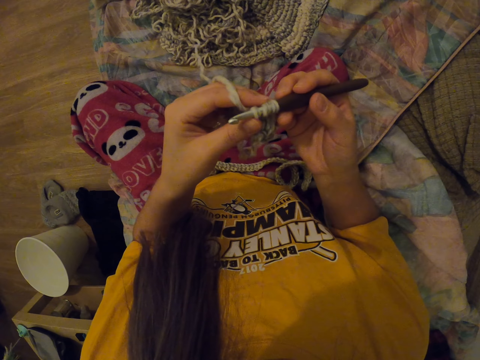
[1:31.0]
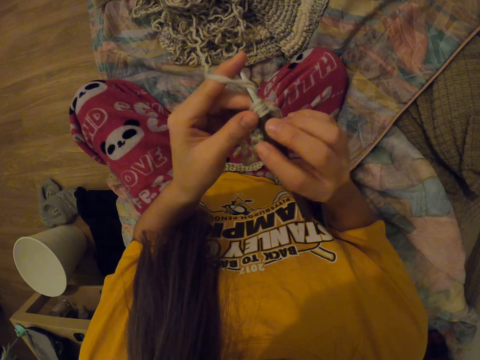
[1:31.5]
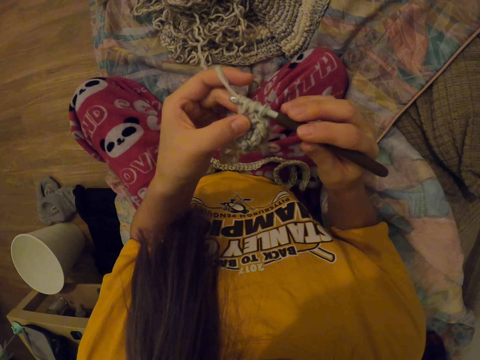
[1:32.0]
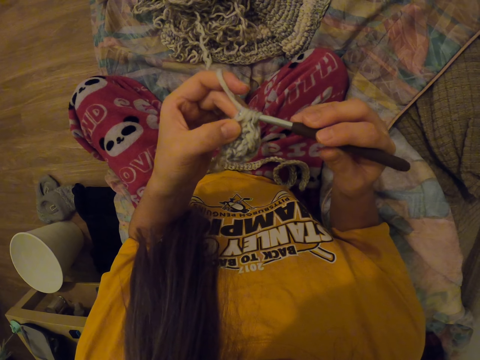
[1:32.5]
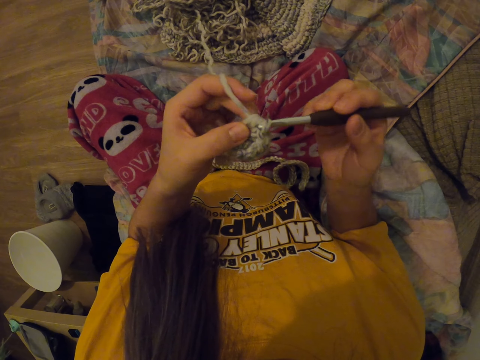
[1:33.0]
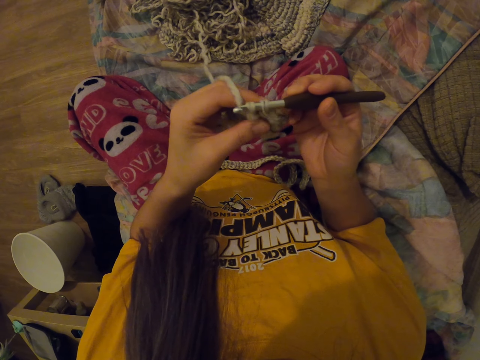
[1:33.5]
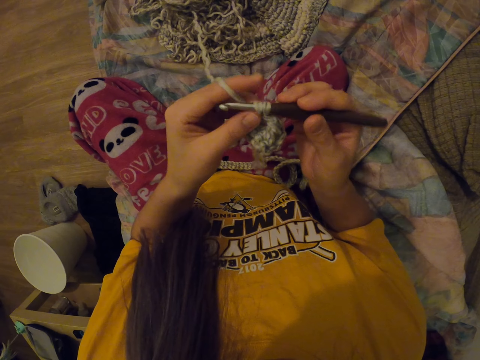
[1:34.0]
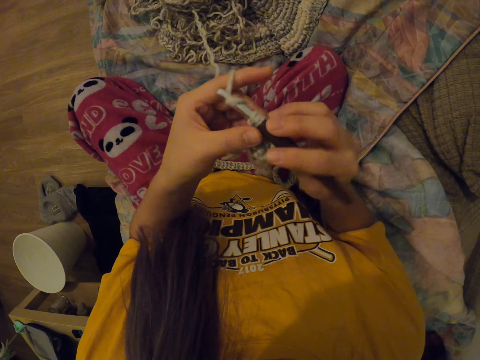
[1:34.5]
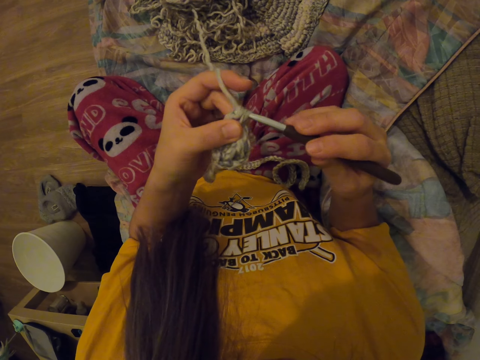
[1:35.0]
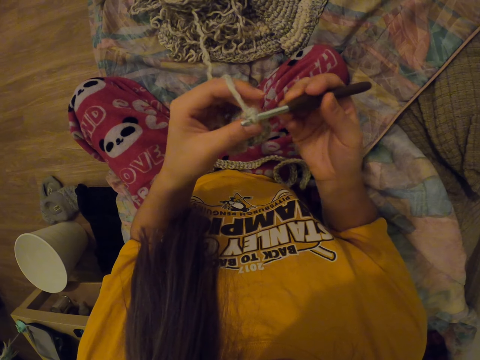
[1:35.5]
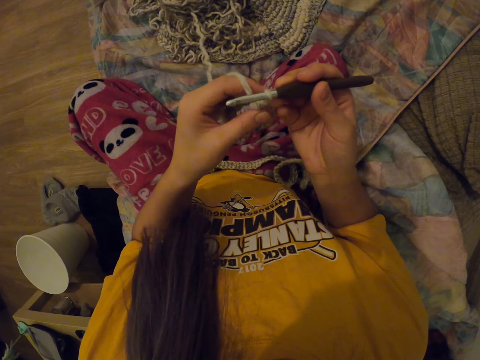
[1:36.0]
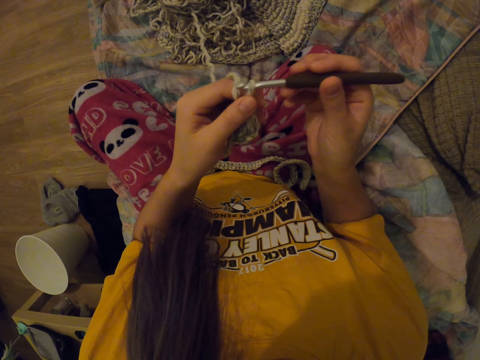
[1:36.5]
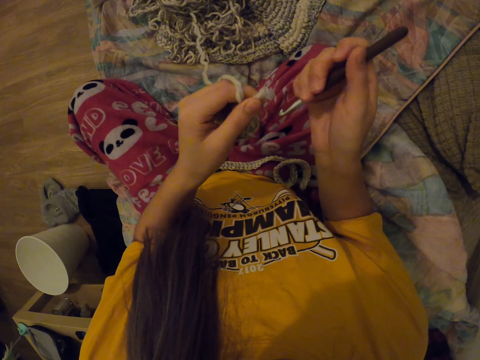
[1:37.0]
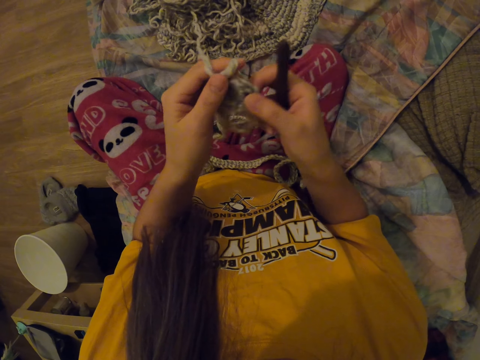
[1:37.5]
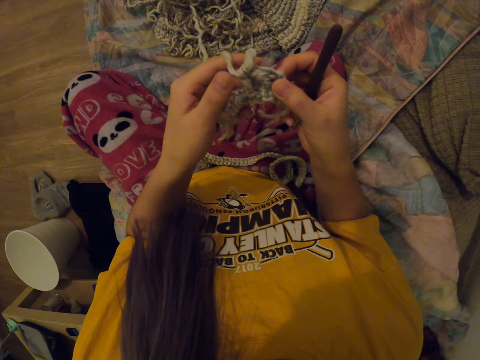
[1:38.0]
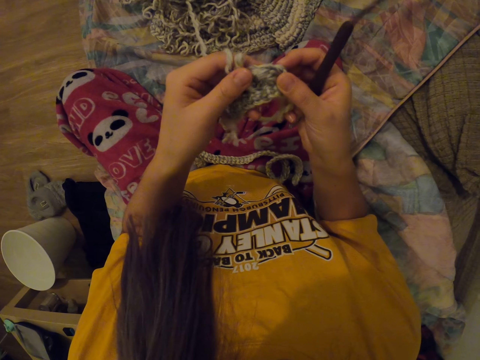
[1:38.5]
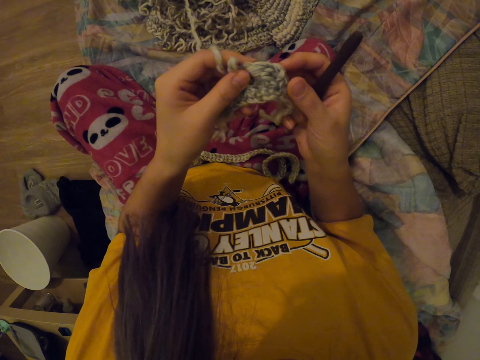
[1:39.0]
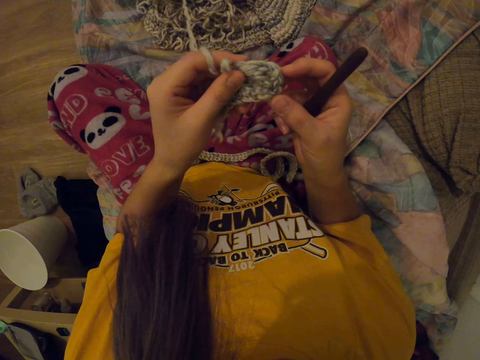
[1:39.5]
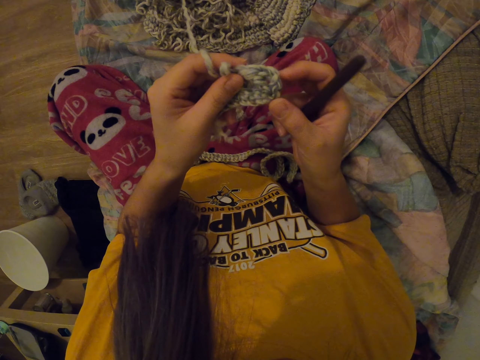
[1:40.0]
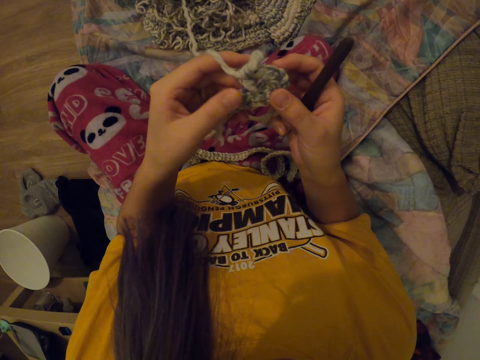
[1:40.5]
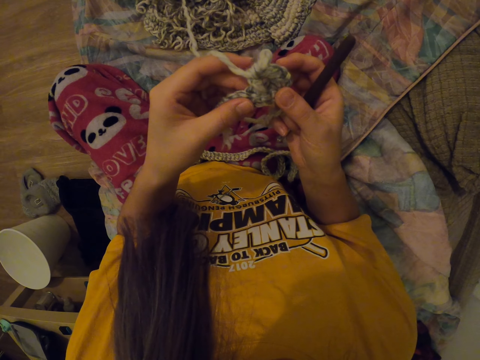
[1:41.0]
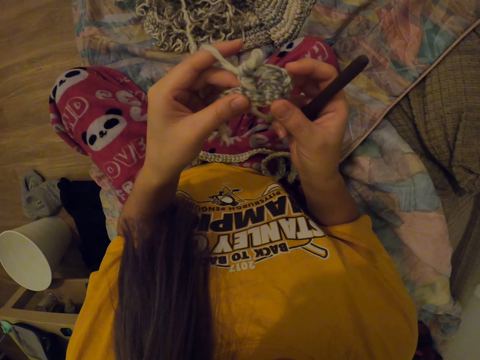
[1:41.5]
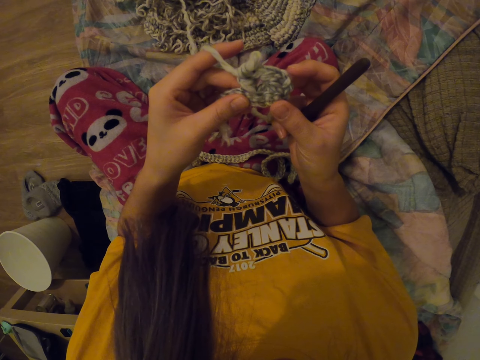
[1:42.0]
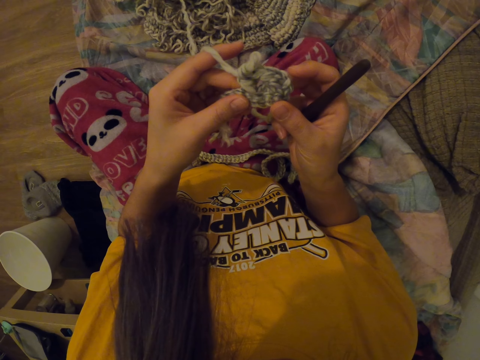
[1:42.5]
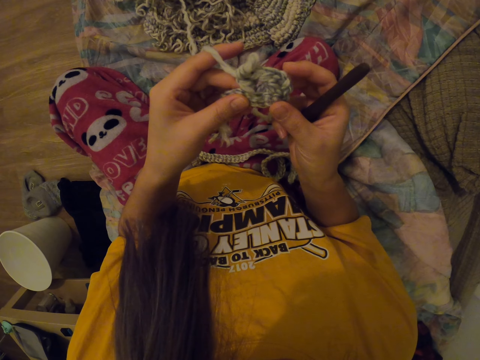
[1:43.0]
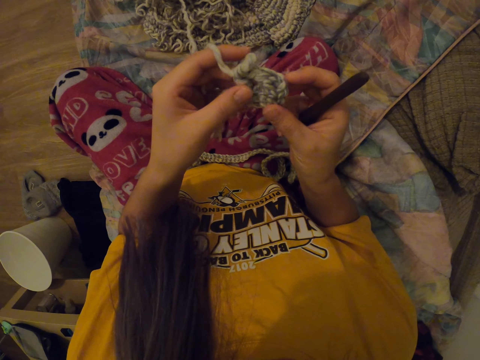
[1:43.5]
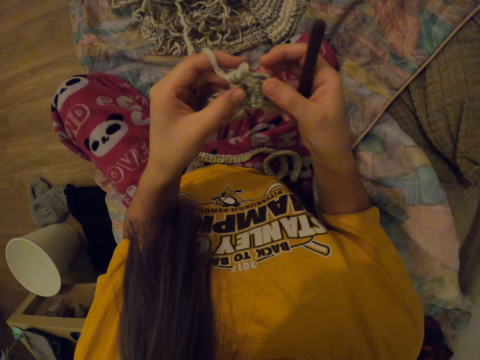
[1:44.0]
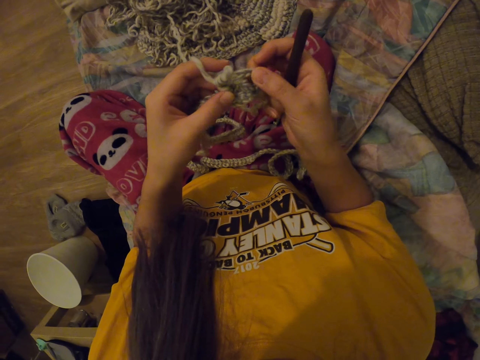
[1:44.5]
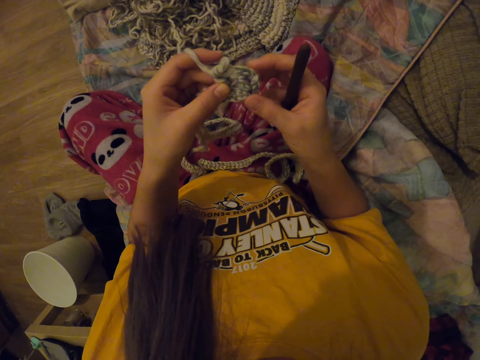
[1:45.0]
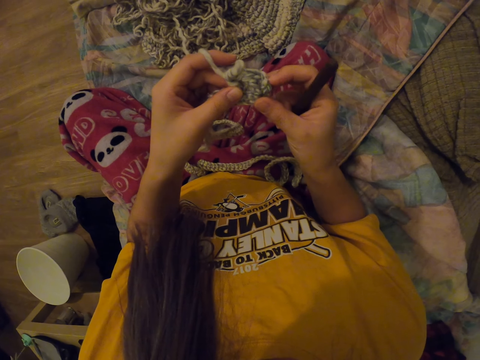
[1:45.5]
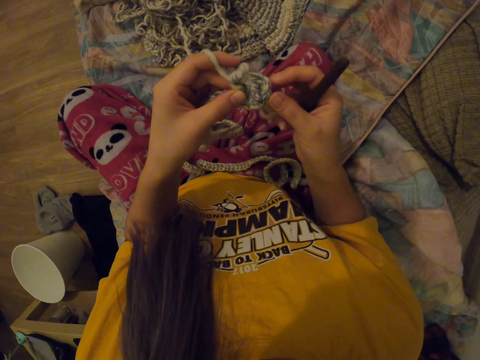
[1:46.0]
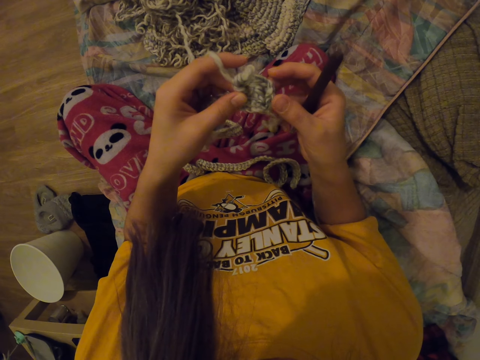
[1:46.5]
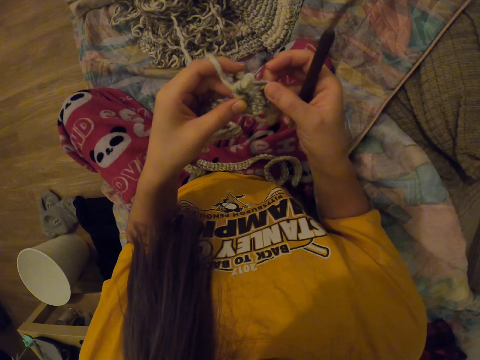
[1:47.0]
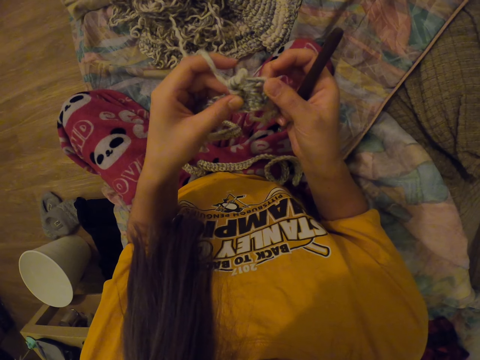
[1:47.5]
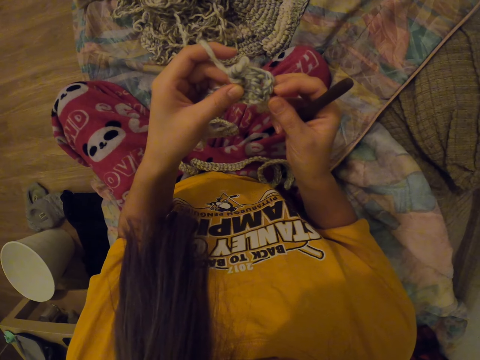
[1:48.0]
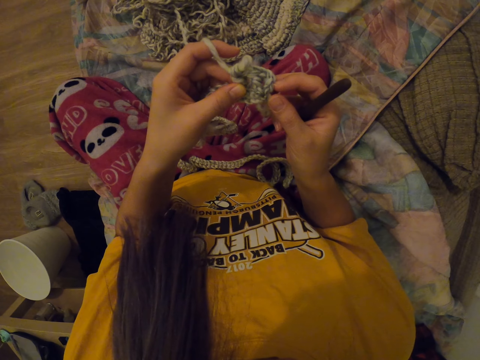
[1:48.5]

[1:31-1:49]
The camera wearer removes the needle from the thread. They hold the sewn object. They pull the sewn object.

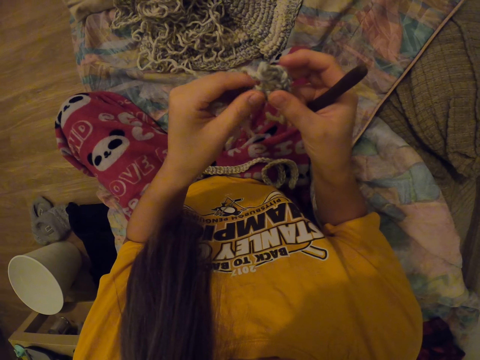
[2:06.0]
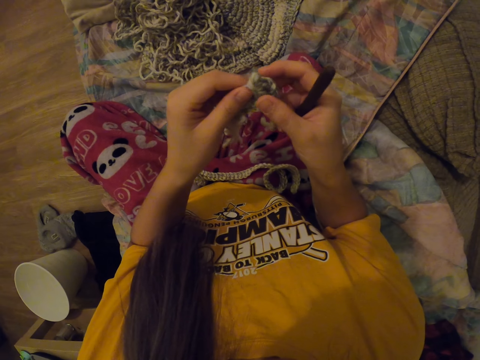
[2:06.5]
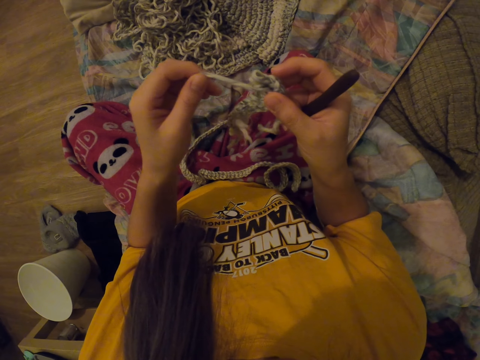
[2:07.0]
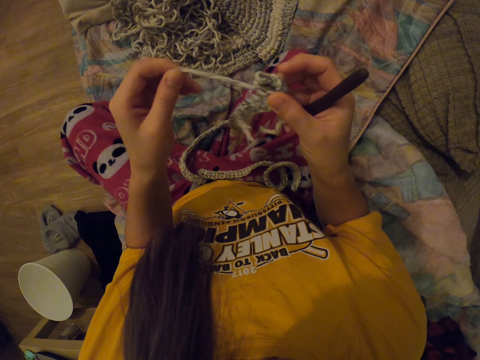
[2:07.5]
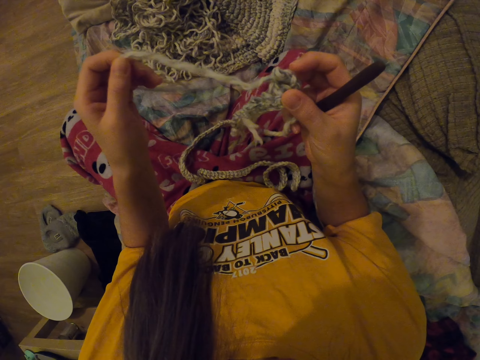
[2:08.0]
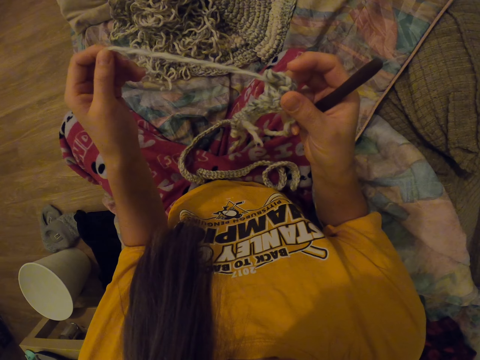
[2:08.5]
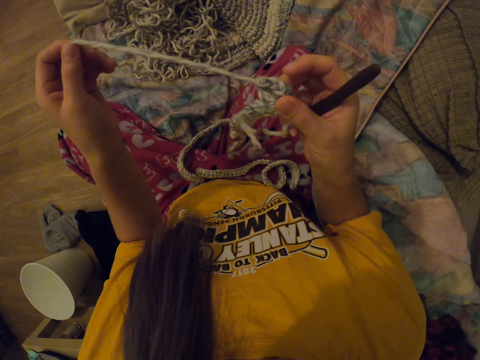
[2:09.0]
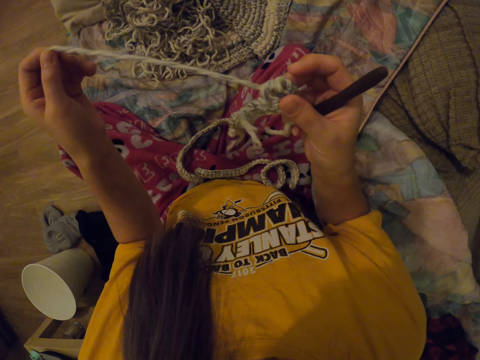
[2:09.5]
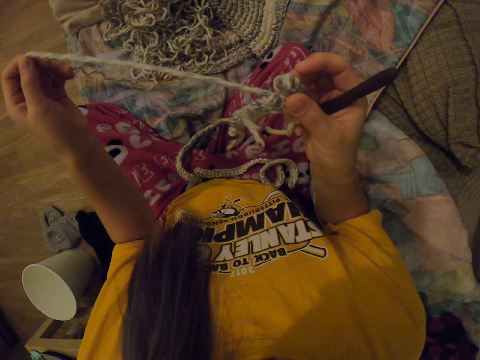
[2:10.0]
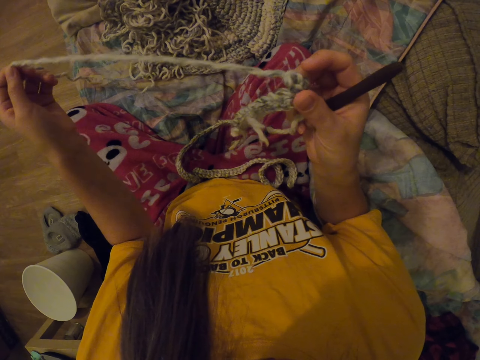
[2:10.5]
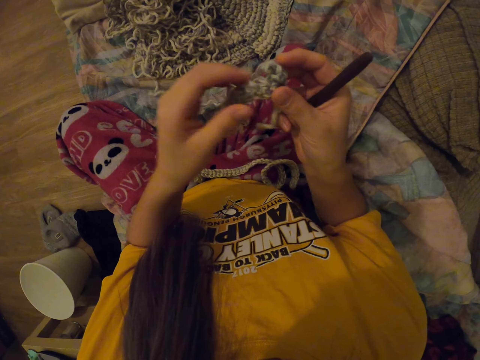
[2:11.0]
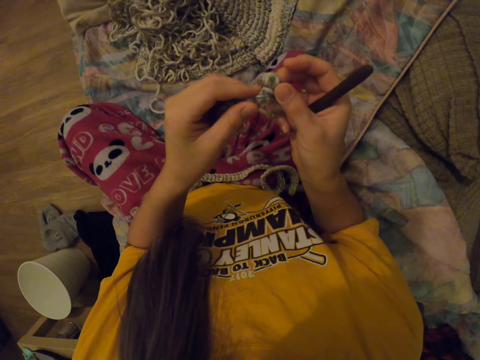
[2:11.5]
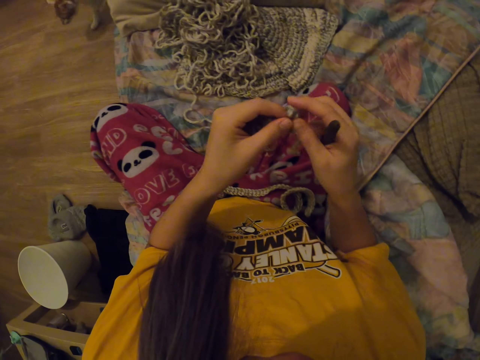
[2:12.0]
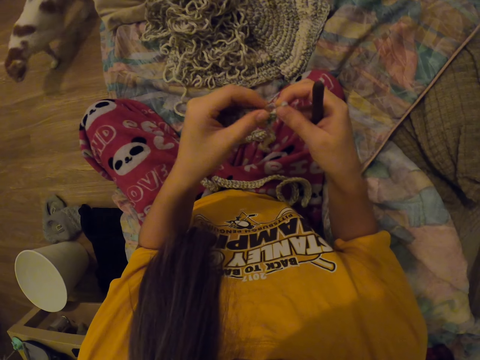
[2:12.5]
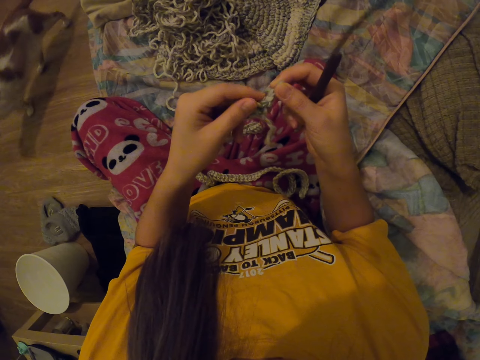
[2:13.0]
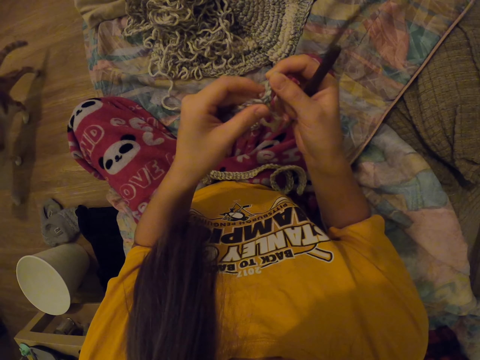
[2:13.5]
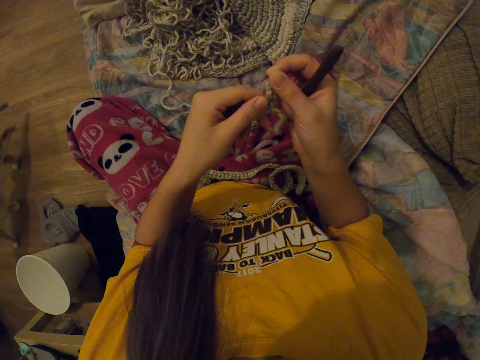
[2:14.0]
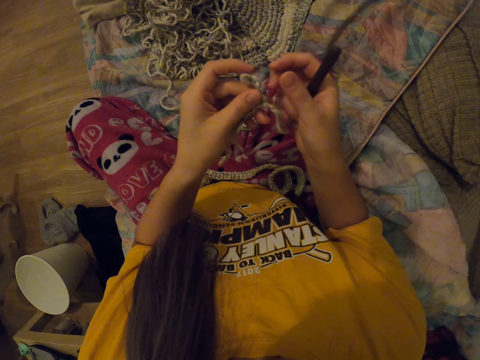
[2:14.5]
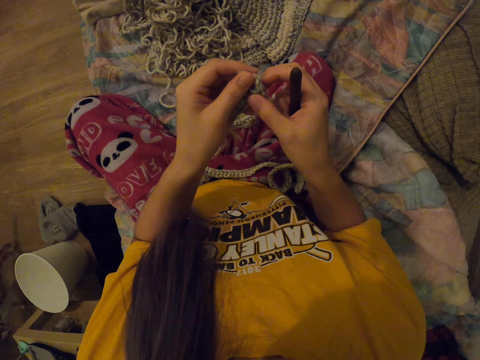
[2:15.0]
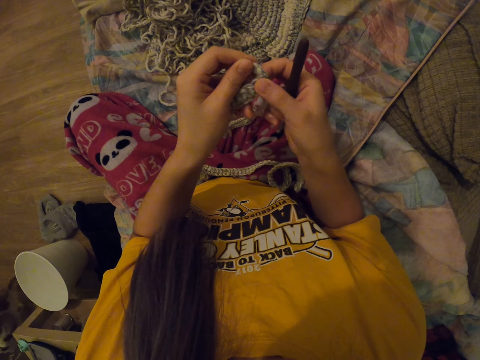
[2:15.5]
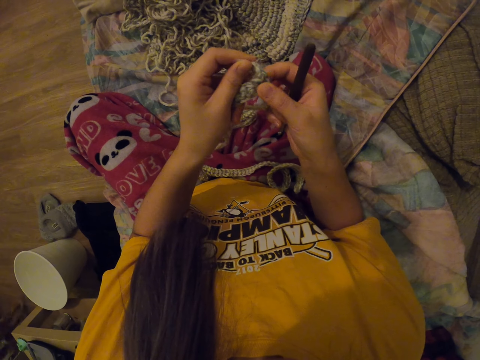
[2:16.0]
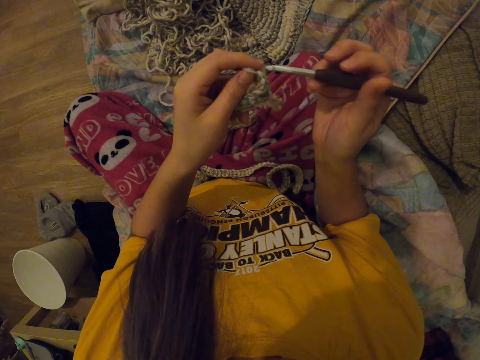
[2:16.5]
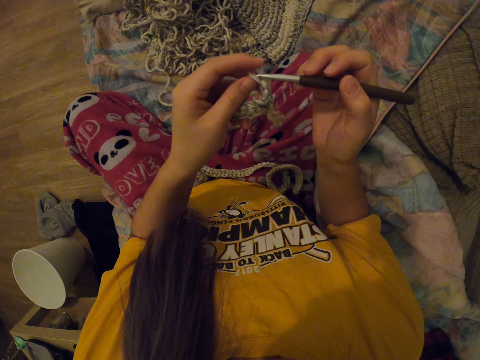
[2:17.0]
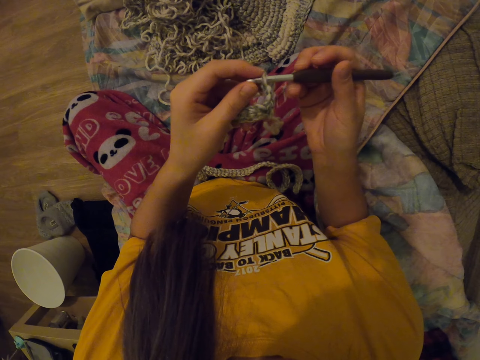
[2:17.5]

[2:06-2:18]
The camera wearer undoes the sewn object. They drop the thread. They hold the sewn object. They pull the sewn object. They move the needle towards the sewn object.
